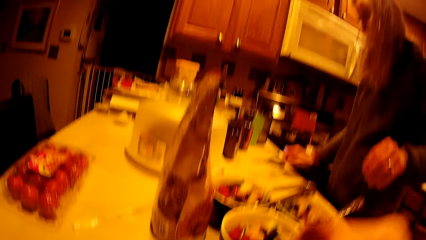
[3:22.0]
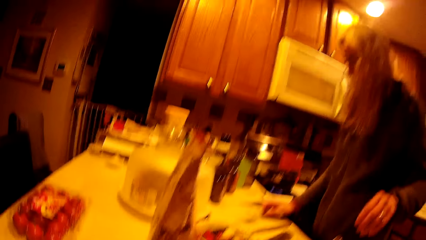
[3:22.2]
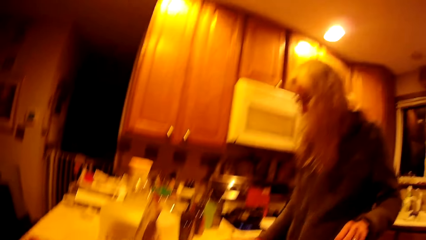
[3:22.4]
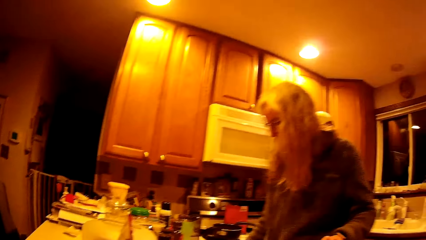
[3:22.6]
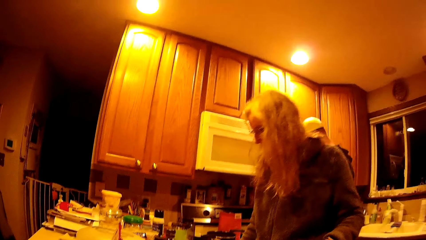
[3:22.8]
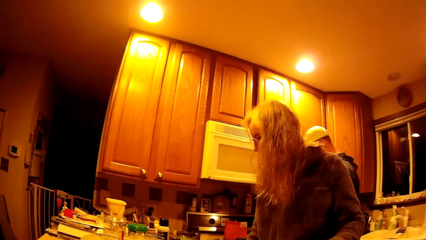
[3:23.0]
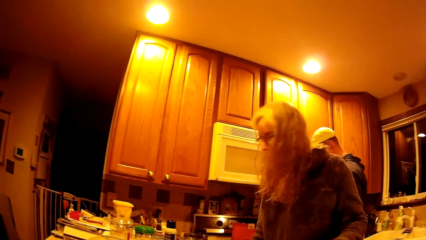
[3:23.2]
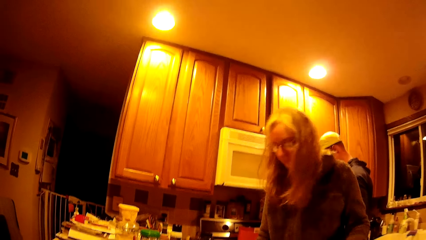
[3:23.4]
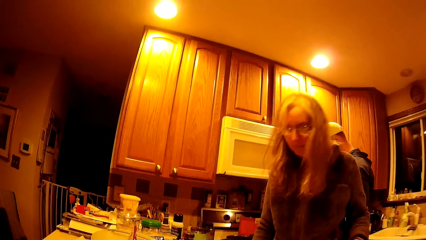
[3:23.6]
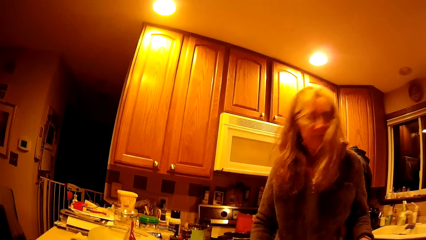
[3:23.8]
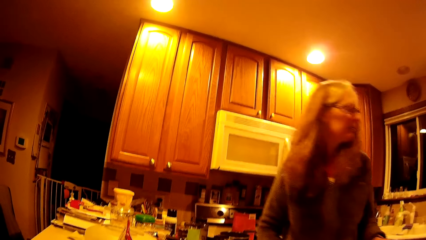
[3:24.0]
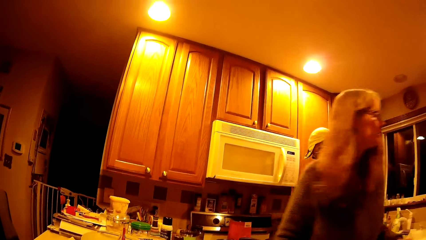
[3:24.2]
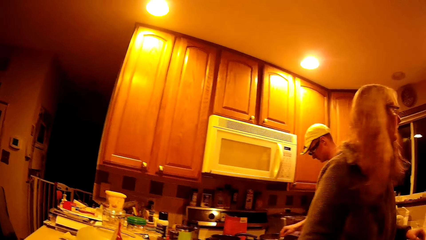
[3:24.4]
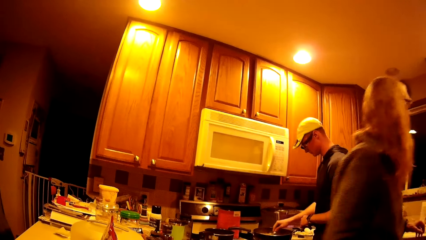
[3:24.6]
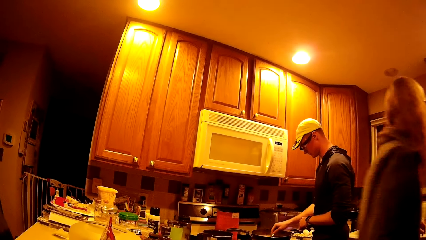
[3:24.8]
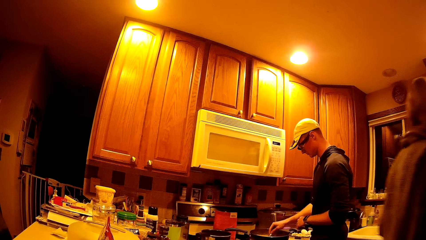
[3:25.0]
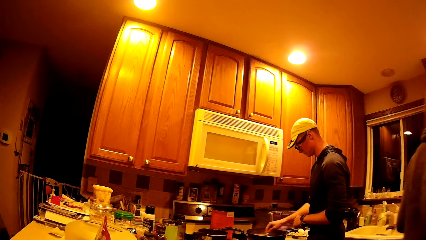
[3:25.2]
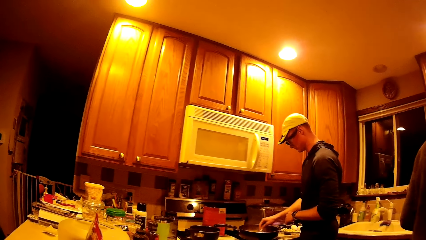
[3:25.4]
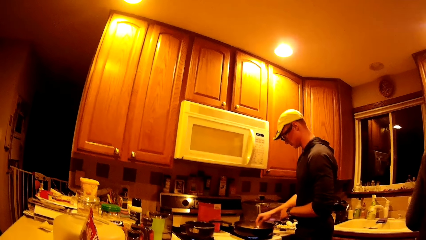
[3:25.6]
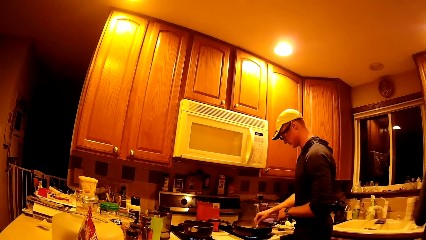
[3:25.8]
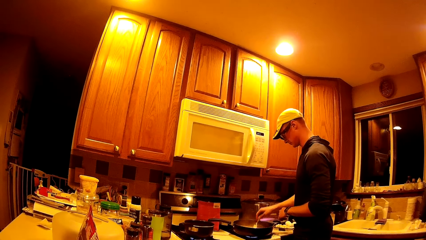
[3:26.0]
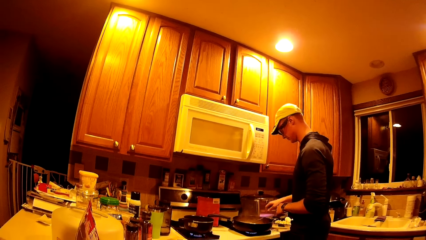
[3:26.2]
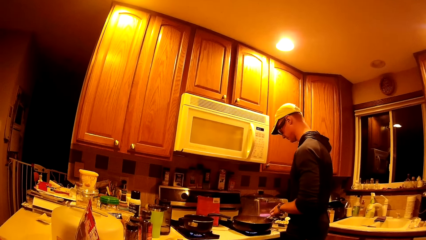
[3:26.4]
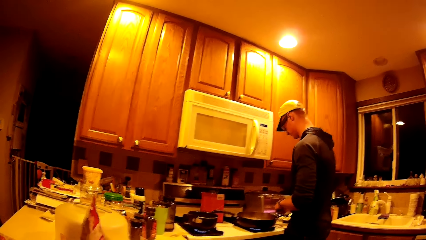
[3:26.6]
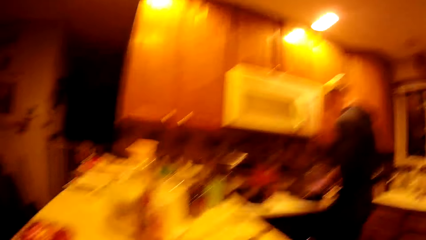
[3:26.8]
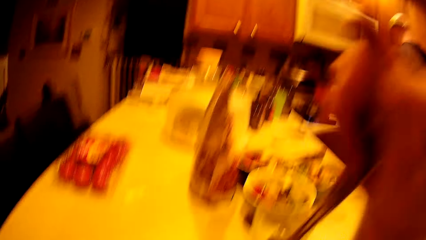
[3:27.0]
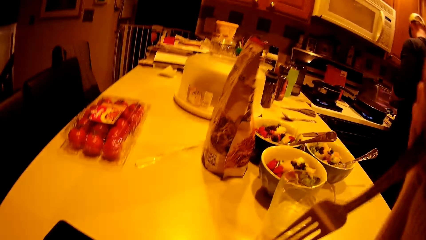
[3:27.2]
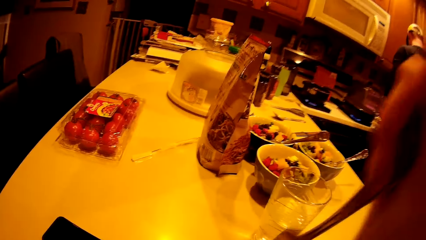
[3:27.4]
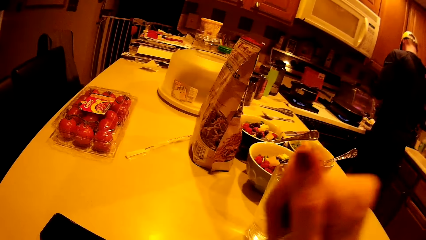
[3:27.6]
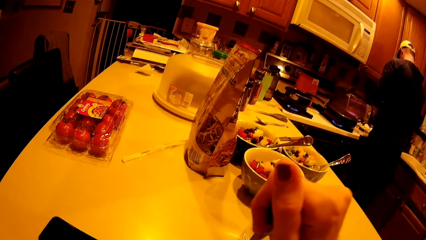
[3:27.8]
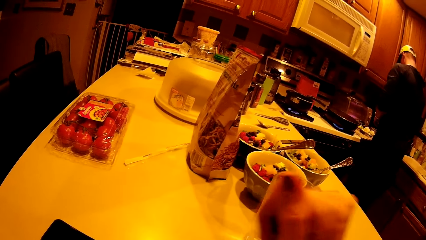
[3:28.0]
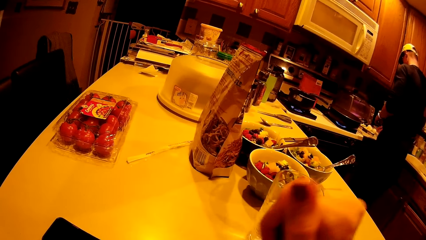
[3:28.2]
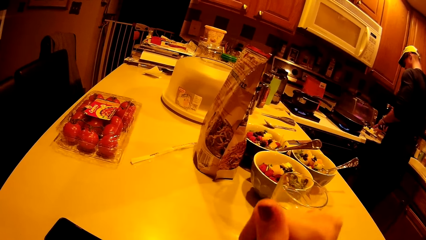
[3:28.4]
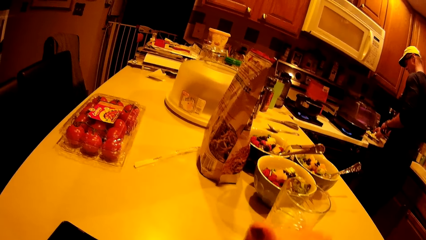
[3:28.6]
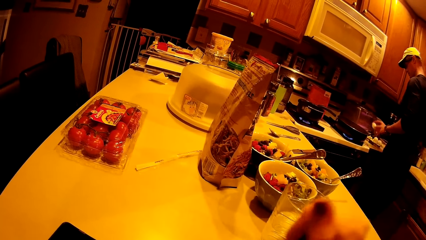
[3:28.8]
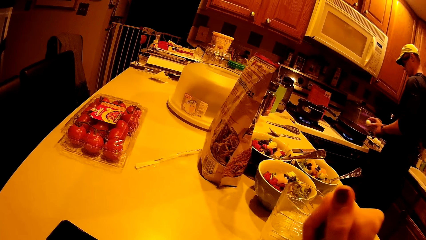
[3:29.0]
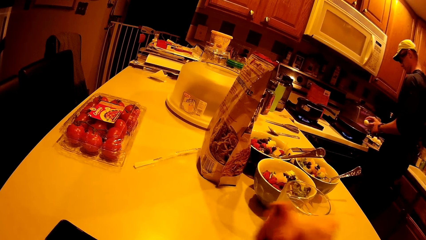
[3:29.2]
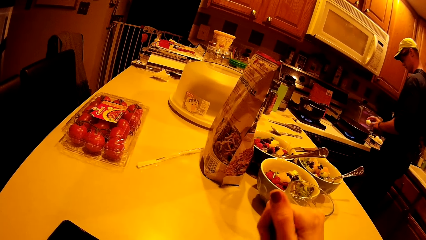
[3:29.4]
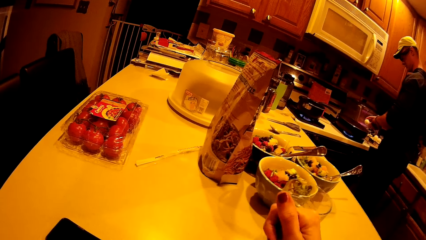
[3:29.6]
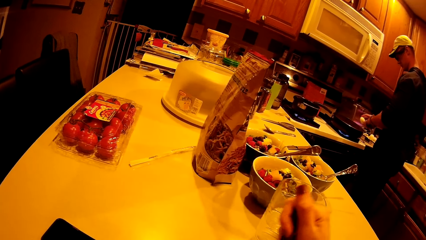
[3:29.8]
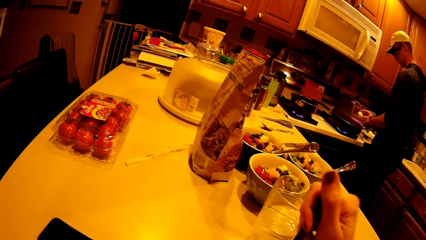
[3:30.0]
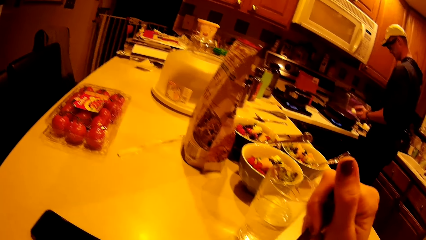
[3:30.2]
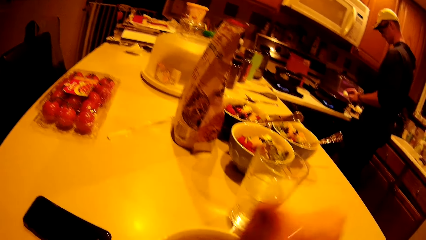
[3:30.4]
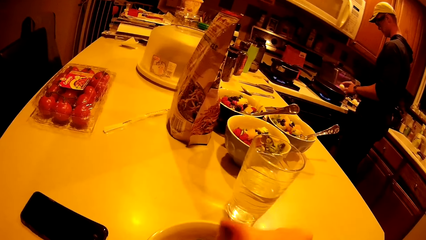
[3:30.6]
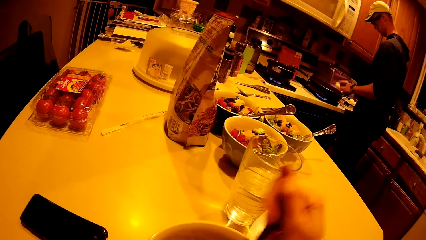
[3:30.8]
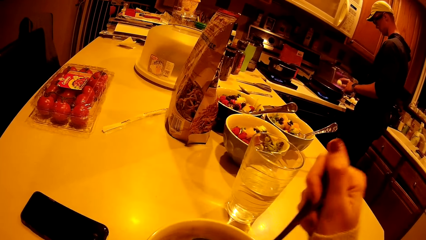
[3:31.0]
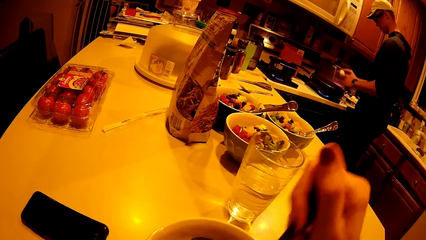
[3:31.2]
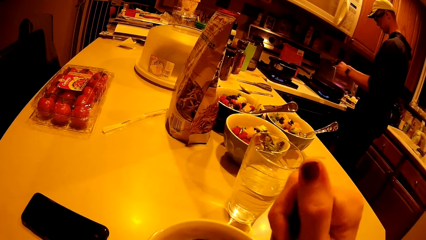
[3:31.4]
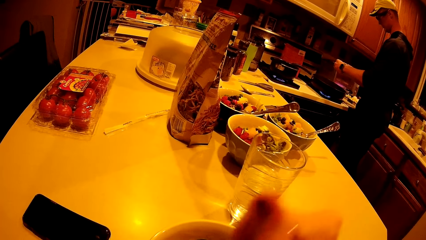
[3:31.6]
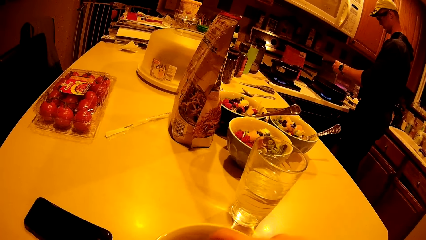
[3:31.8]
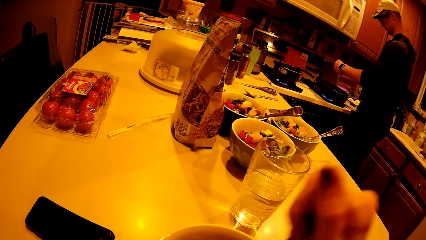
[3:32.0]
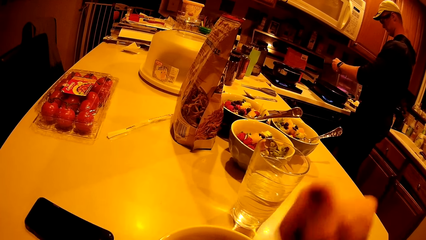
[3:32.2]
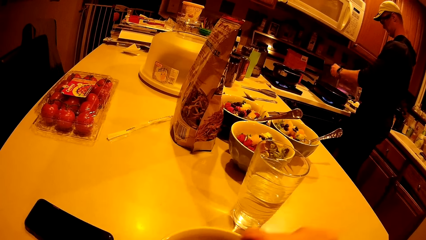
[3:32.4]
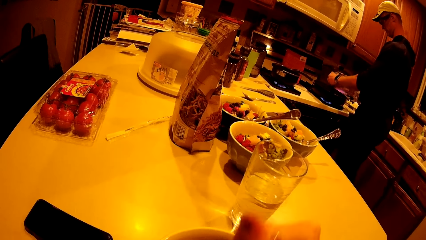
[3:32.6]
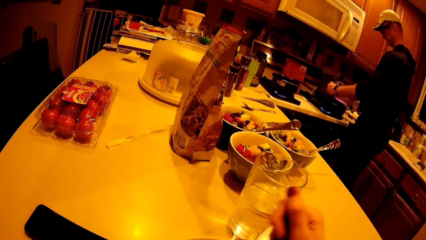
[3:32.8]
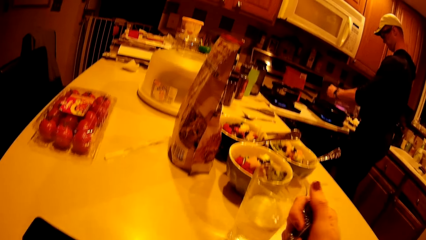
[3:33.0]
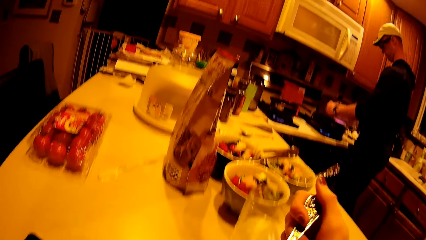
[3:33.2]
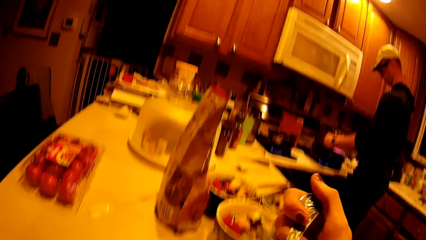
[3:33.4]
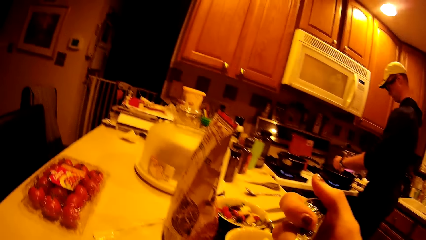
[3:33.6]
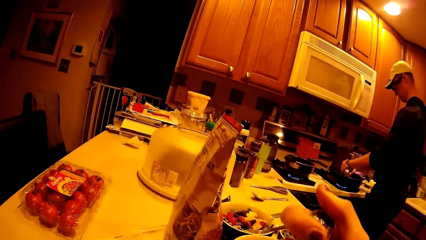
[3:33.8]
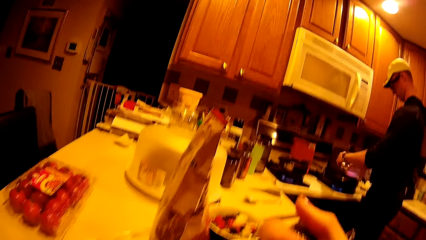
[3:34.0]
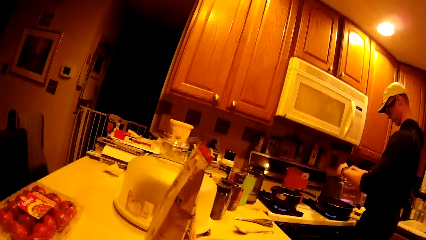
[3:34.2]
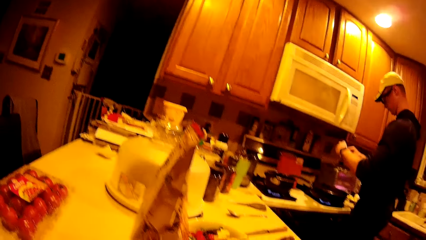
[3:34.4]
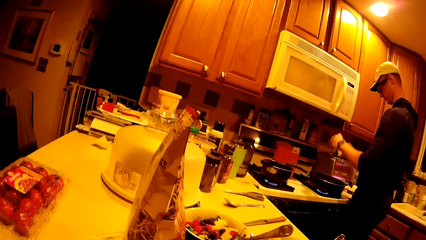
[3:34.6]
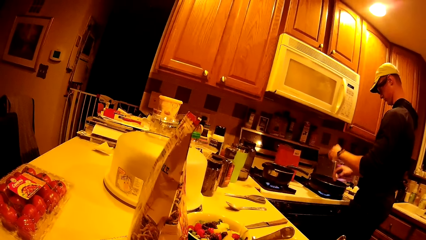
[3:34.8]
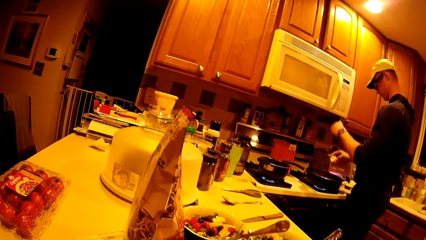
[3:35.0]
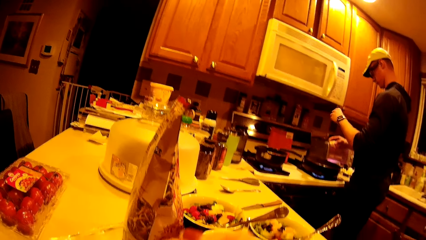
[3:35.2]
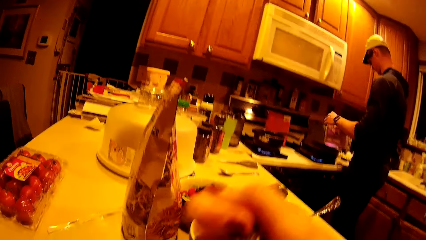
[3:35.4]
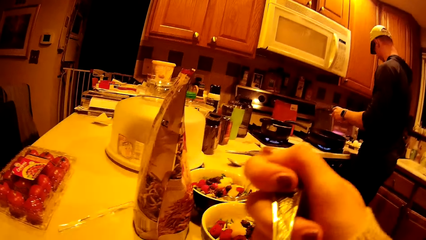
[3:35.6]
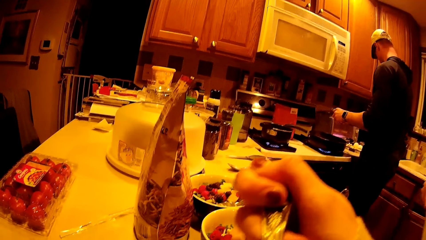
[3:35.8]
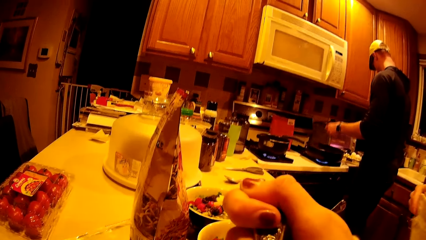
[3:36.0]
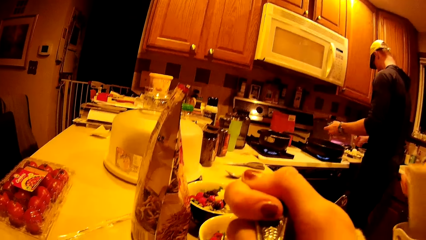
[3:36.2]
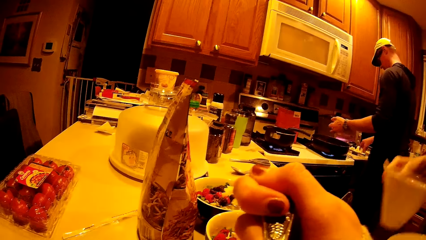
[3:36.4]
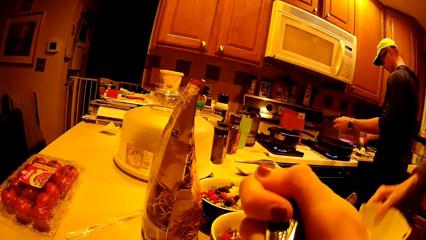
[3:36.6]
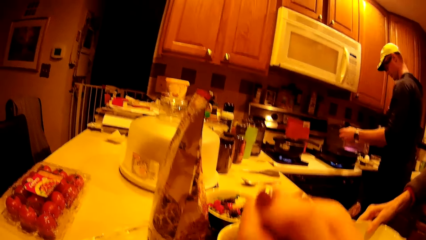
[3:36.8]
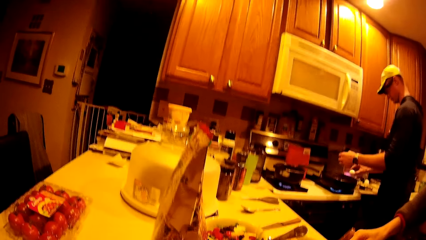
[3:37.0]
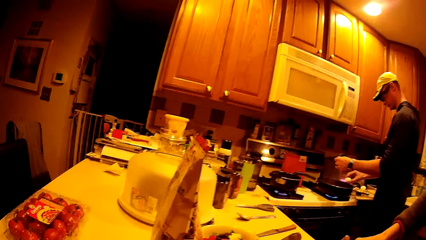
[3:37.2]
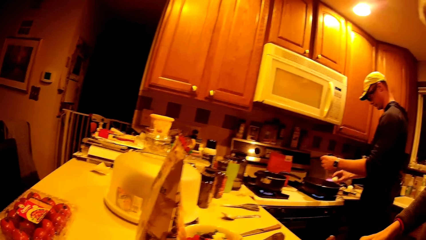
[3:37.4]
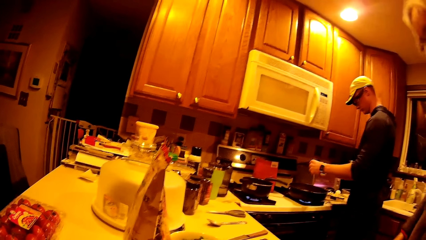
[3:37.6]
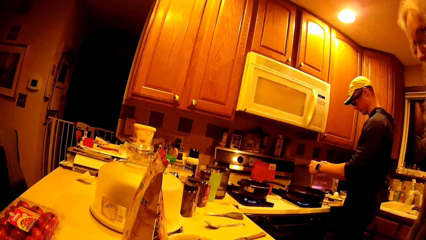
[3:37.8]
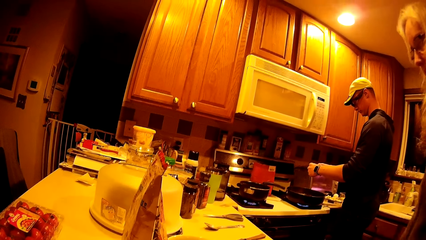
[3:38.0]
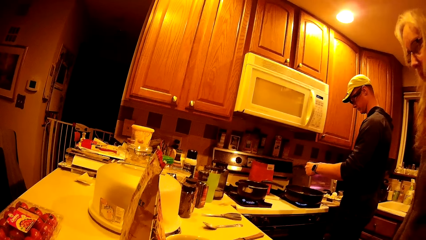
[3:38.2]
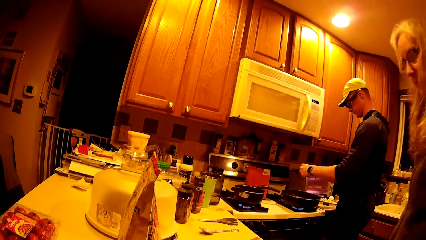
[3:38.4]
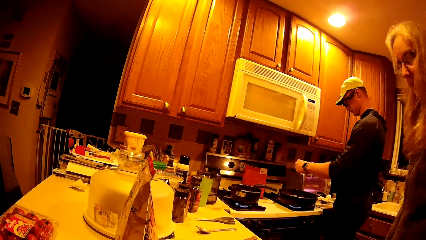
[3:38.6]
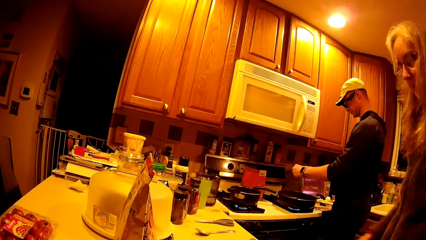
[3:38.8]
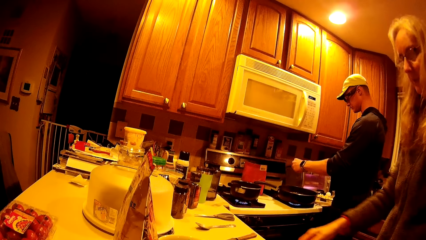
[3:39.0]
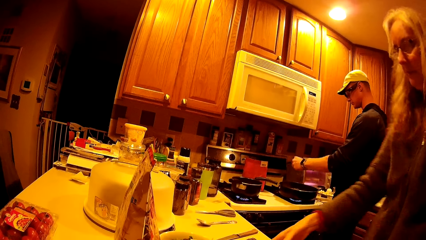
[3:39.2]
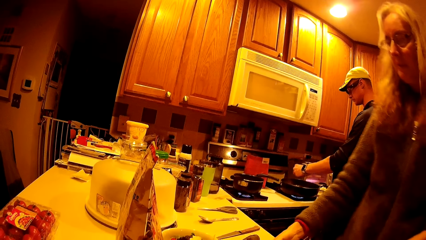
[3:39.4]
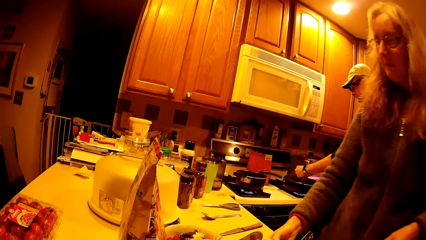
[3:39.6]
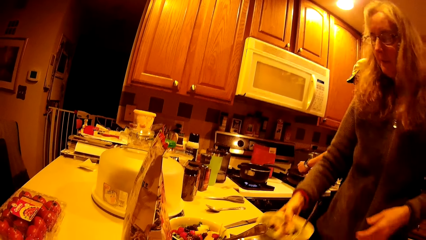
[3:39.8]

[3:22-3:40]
The woman drops a spoon on the kitchen cabinet with her right hand. The camera wearer puts a spoon on the table. The man stirs the second saucepan with a spoon in his right hand. The man picks up an egg from the kitchen cabinet with his left hand, hits the egg on the second saucepan, and pours the content of the egg into the second saucepan with both hands. The man drops the egg shells on the kitchen cabinet with his right hand, picks up an egg from the kitchen cabinet with his left hand, and hits the egg on the second saucepan.
